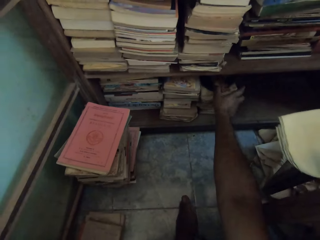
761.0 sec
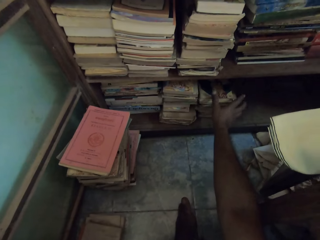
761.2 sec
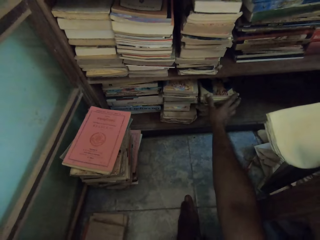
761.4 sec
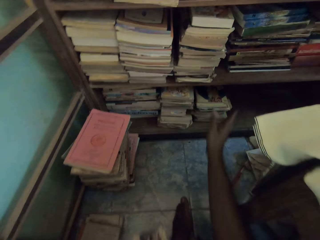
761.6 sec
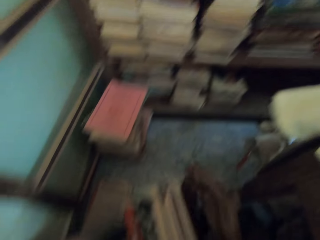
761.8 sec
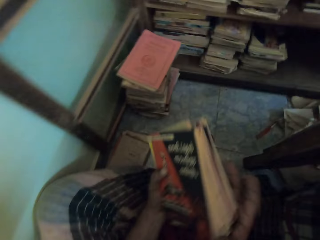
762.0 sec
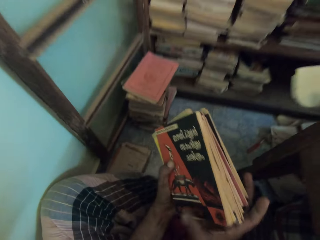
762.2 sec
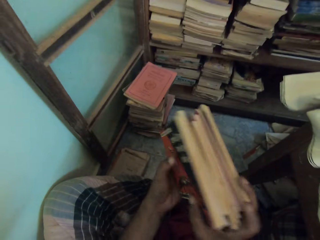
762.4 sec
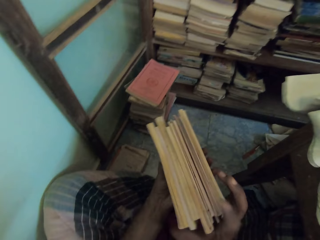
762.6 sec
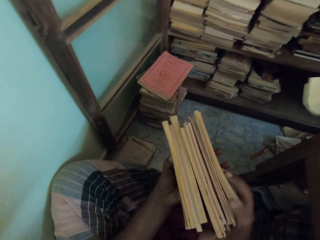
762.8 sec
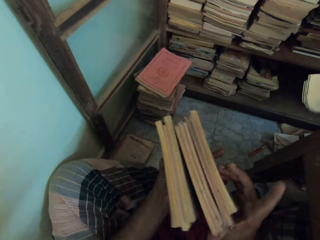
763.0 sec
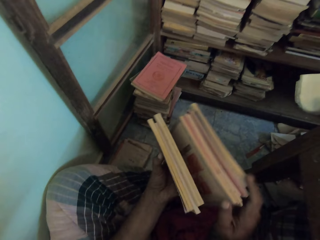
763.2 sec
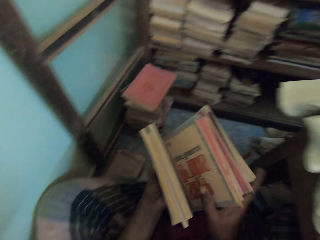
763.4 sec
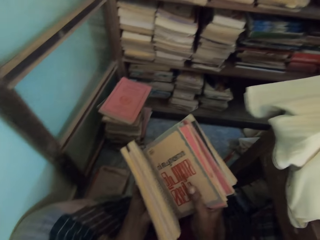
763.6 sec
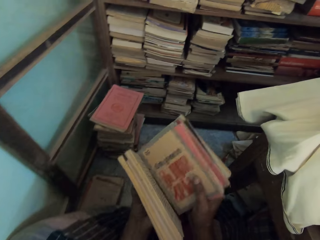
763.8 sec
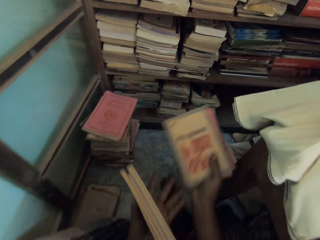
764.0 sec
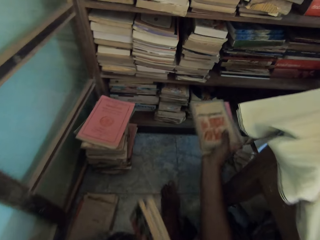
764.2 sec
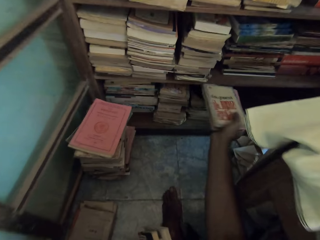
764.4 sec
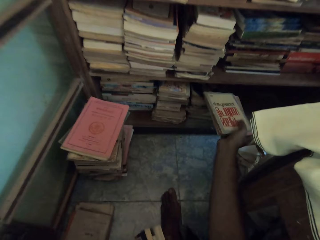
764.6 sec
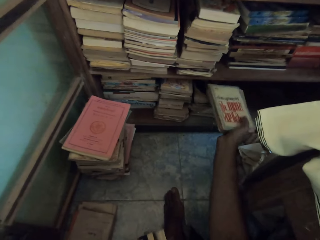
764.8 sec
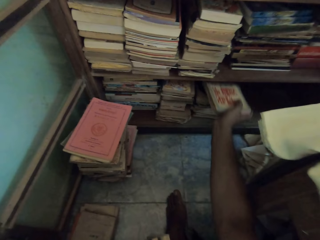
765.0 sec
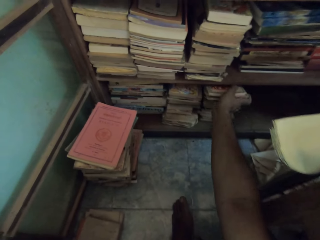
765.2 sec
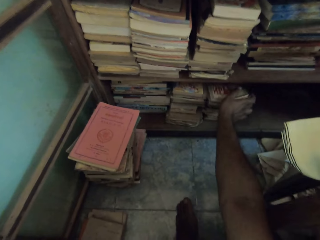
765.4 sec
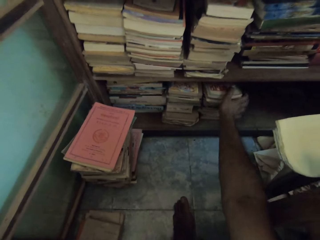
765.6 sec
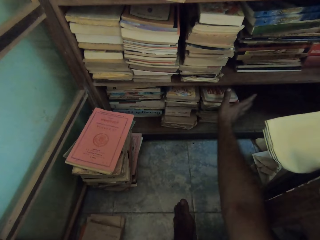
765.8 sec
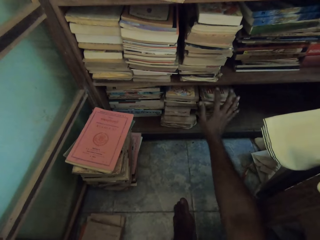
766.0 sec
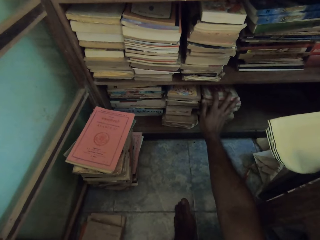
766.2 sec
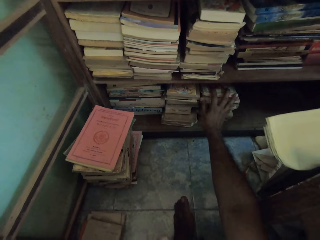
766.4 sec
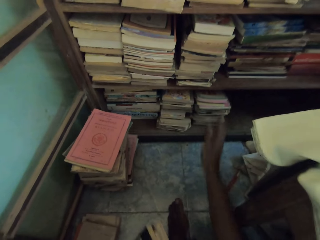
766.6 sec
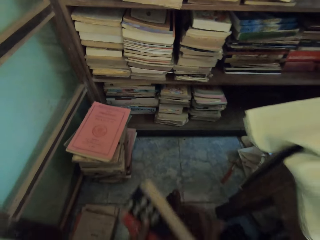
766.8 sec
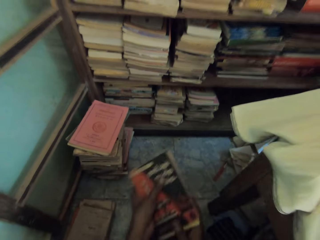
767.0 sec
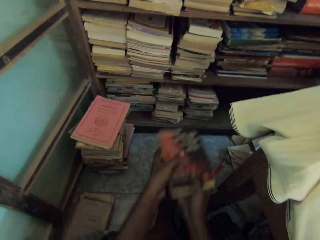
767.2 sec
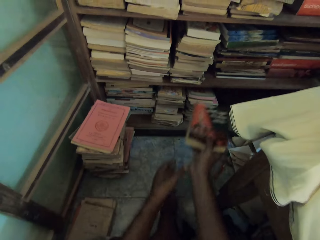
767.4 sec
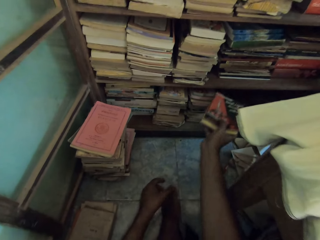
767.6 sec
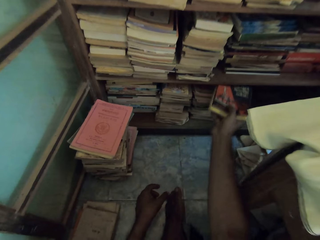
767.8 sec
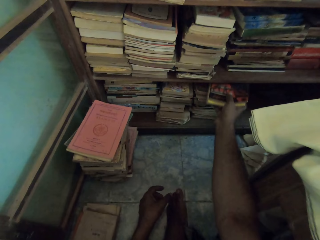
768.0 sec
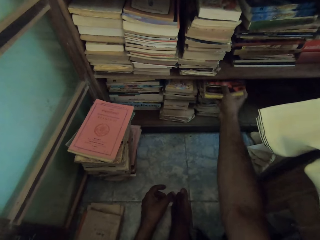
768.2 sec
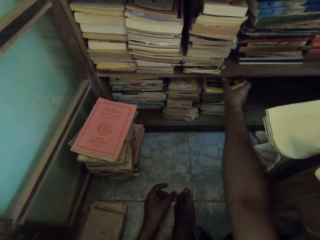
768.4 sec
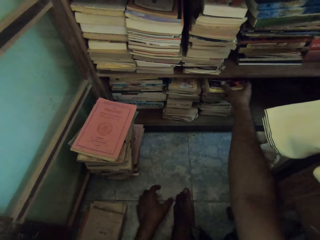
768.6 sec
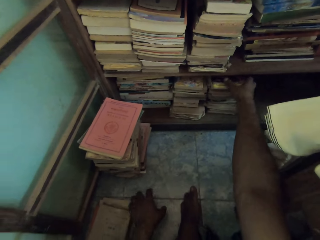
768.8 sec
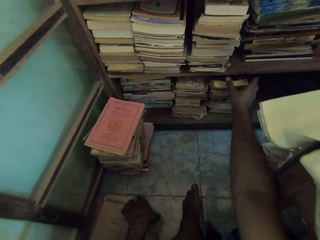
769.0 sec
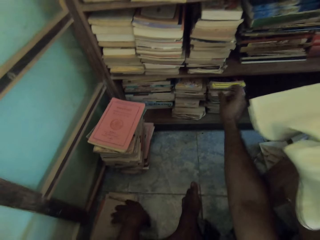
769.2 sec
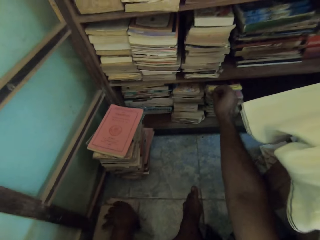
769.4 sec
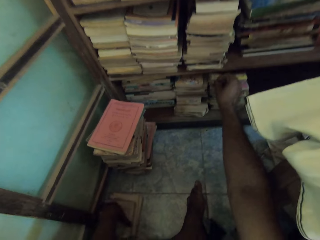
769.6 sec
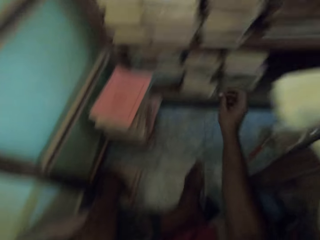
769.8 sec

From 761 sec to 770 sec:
The camera wearer takes a small portion of the books from his left hand with his right hand. He lifts the books. He puts the books in the shelf with his right hand. He holds the books in his left hand with his right hand. He puts the books in the shelf with his right hand.

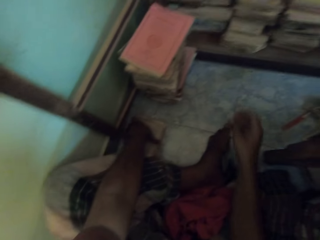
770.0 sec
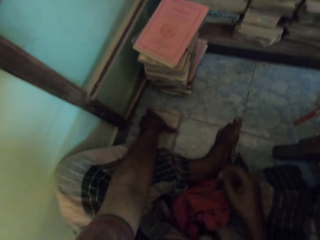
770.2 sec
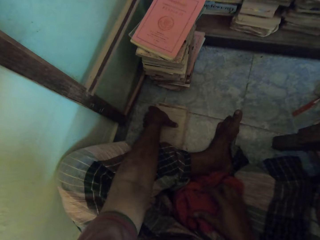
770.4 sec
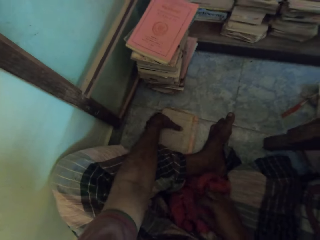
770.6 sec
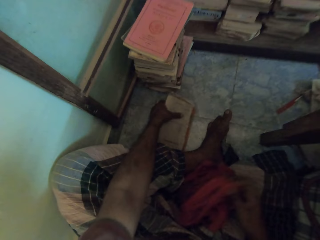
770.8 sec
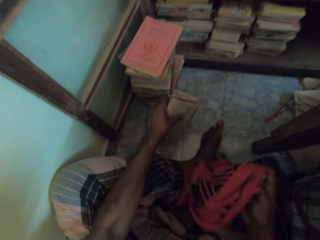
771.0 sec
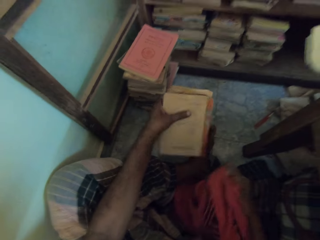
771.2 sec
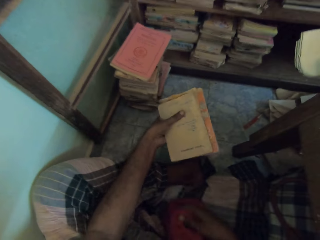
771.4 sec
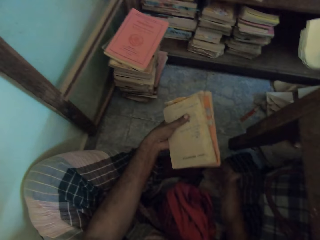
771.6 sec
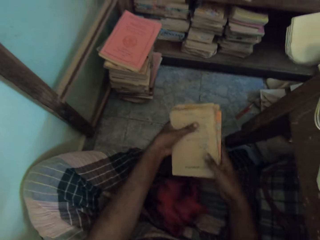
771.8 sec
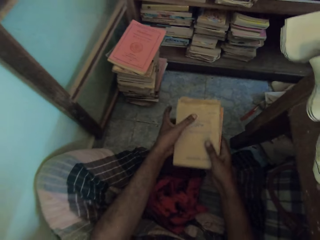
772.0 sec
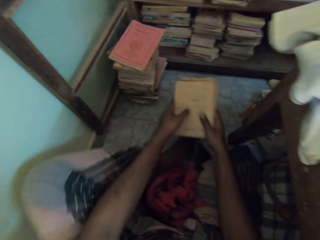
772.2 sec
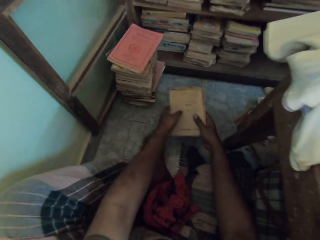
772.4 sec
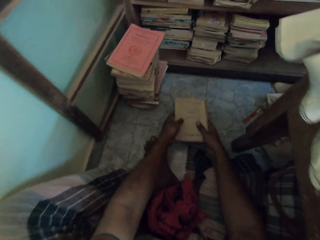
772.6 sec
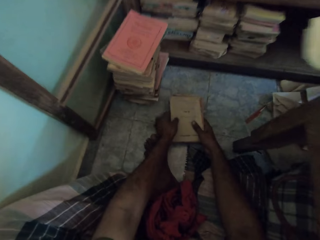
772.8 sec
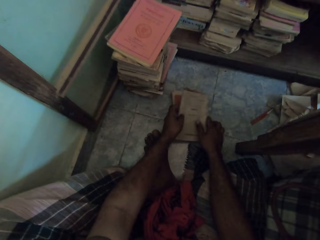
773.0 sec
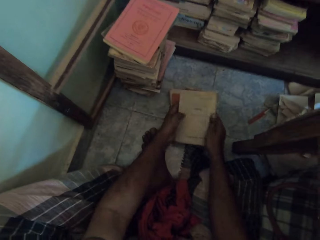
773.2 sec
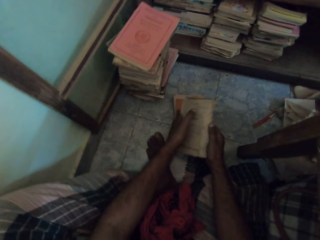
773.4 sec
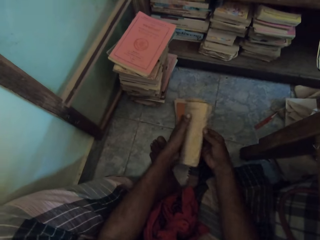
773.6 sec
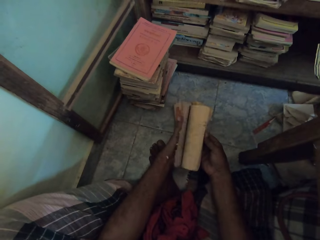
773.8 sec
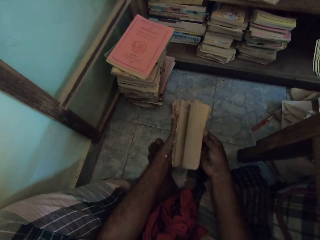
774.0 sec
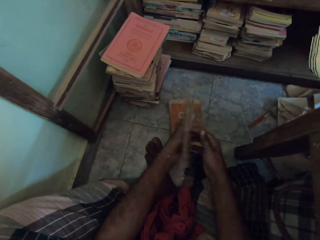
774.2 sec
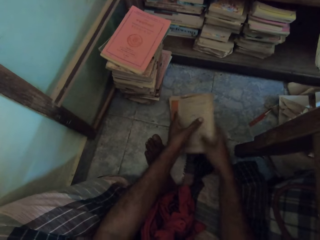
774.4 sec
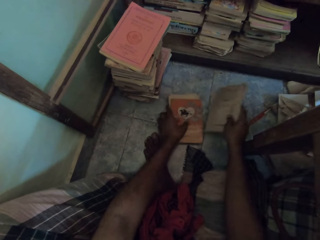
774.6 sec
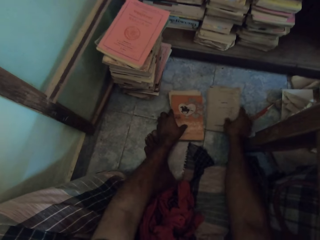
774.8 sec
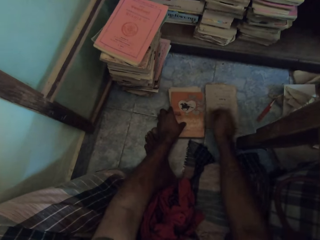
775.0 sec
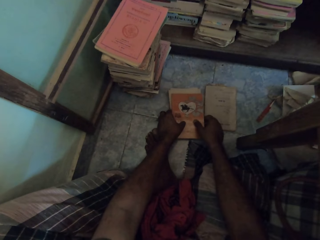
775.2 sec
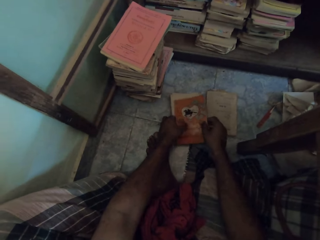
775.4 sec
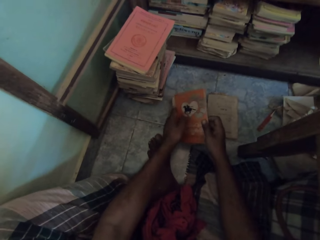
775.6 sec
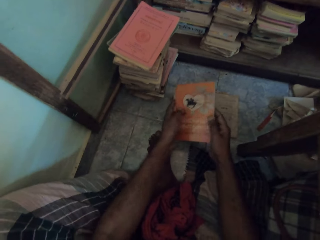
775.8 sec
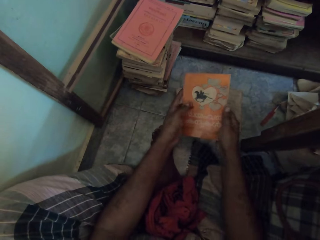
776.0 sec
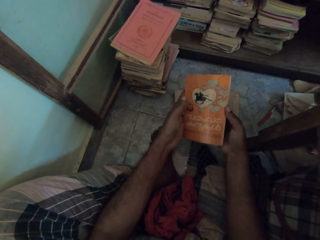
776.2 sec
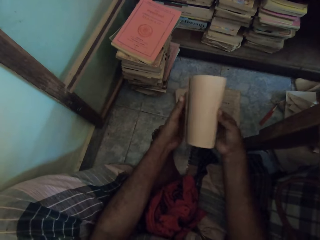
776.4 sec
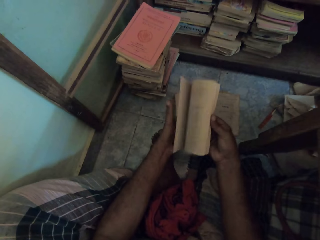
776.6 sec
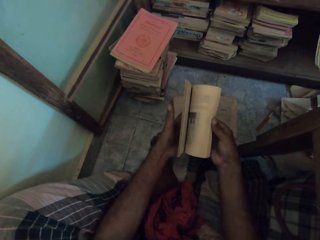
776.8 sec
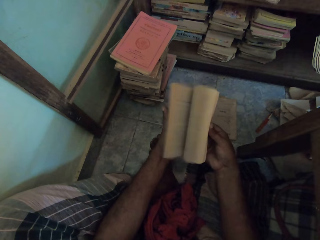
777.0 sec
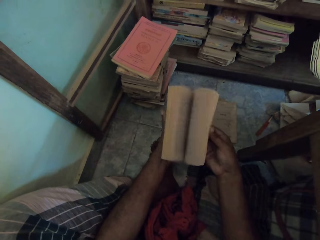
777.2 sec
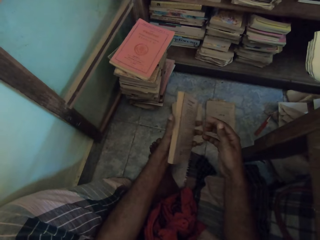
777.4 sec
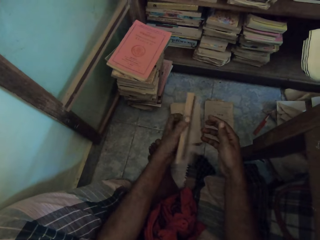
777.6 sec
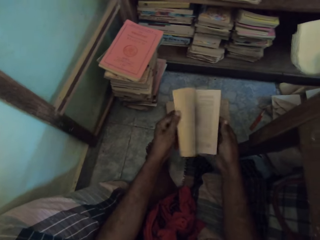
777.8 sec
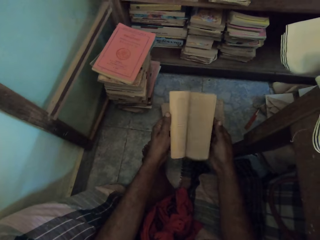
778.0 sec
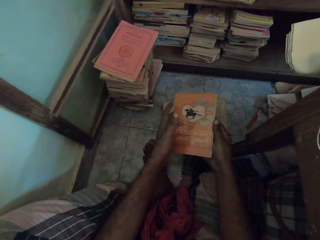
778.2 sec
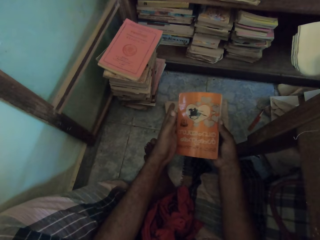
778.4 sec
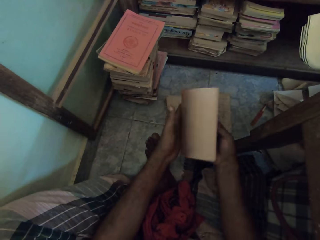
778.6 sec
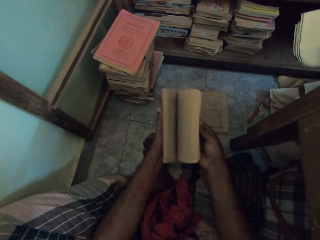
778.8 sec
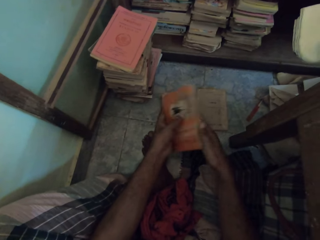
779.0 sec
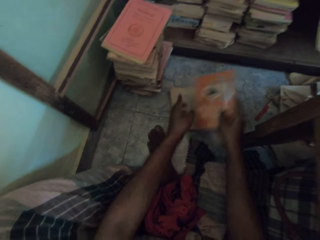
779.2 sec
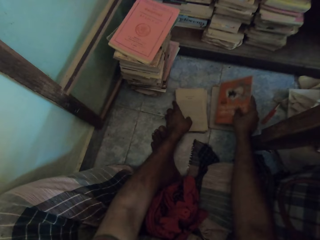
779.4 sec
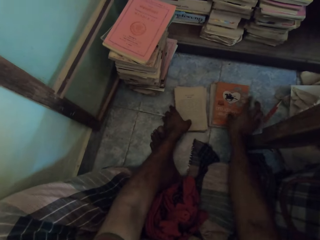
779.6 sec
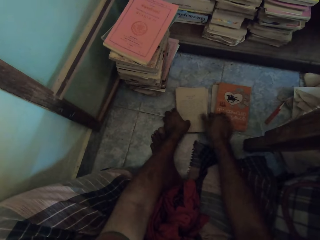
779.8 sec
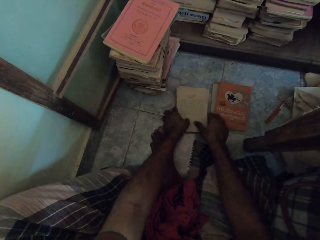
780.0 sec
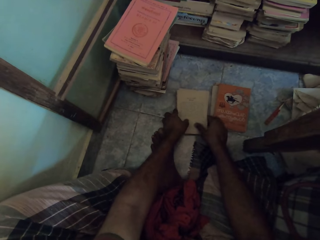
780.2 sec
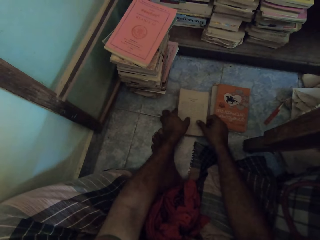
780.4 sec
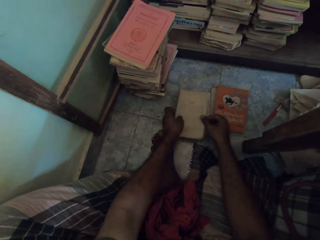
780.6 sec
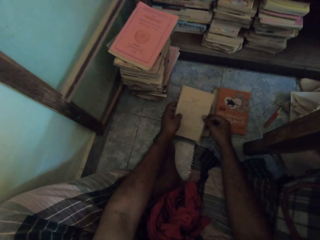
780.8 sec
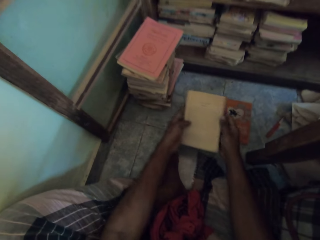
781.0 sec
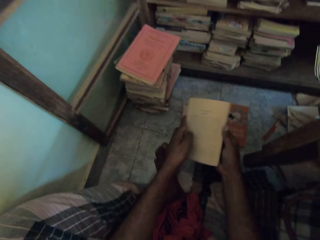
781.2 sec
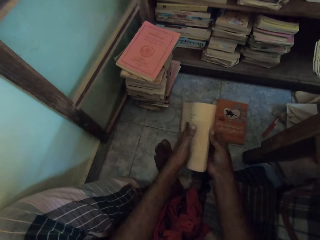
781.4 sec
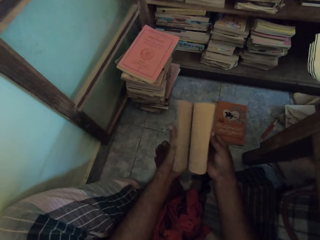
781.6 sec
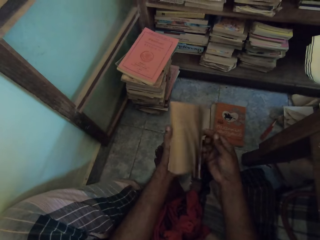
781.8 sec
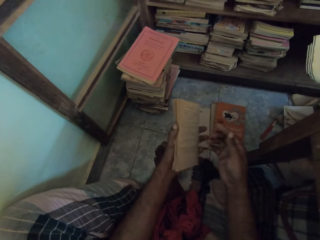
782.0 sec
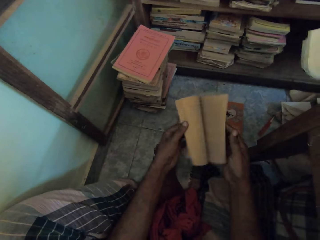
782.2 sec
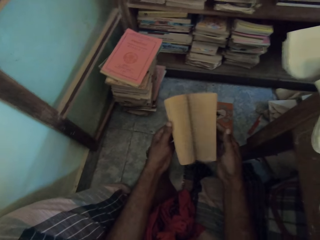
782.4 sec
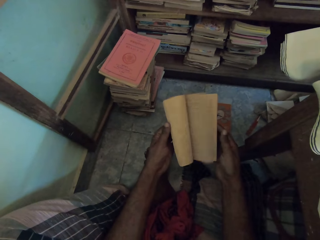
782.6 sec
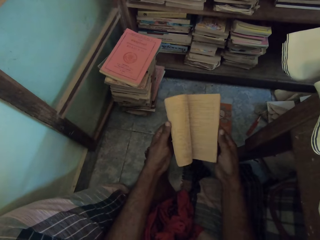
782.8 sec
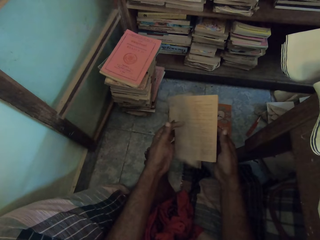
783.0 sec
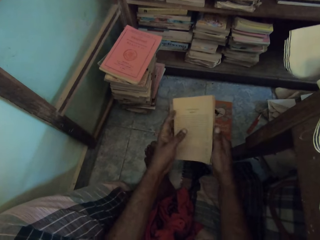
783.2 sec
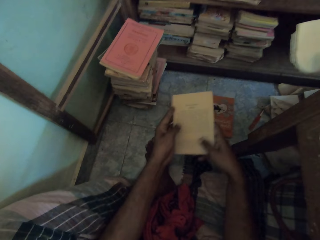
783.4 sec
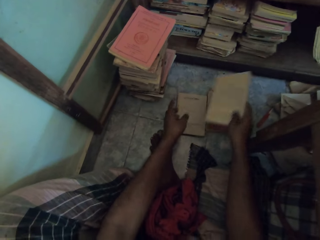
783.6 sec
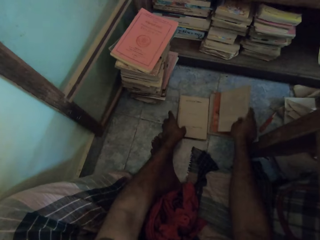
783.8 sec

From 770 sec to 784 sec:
The camera wearer picks up the books from the floor with his left hand. He picks up the cloth from the floor with his right hand. He drops the cloth on the floor with his right hand. He holds the books in his left hand with his right hand. He puts the books on the floor with both hands. He picks up a book from the stack of books on the floor with both hands. He flips the pages of the book with his right hand. He puts the book on the floor with his right hand. He picks up a book from the stack of books on the floor with both hands. He flips the pages of the book with his right hand. He flips the pages of the book with his left hand. He flips the pages of the book with his right hand. He puts the book on the book on the floor with his right hand. He picks up a book from the stack of books on the floor with both hands. He flips the pages of the book with his right hand. He flips the pages of the book with his left hand.
